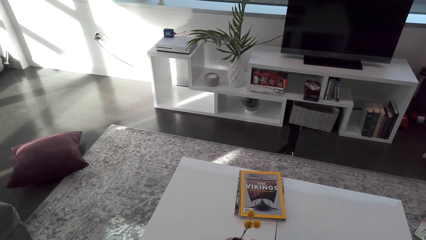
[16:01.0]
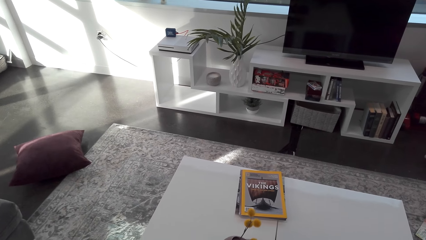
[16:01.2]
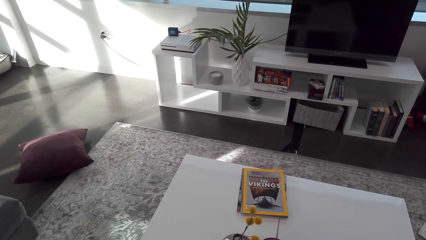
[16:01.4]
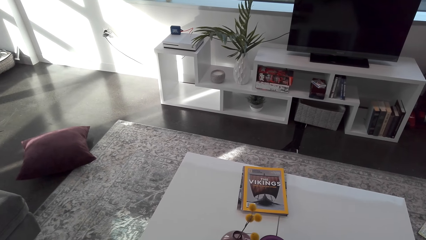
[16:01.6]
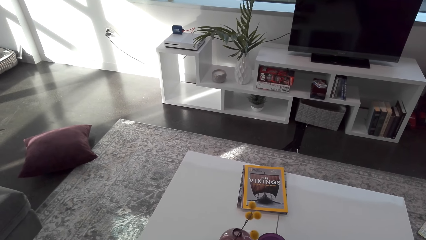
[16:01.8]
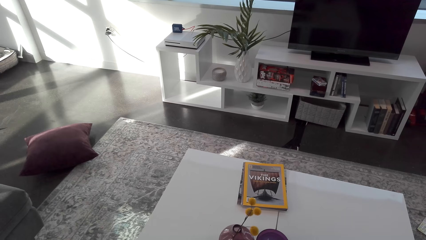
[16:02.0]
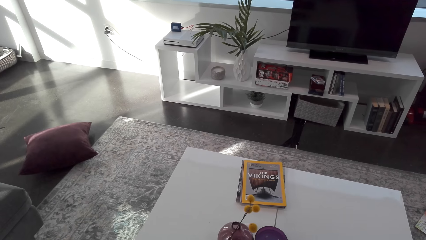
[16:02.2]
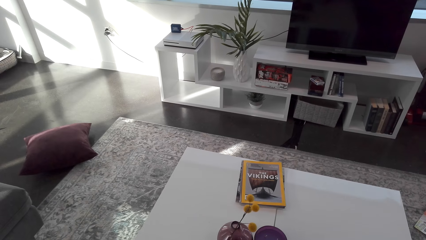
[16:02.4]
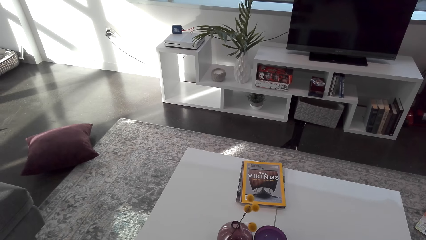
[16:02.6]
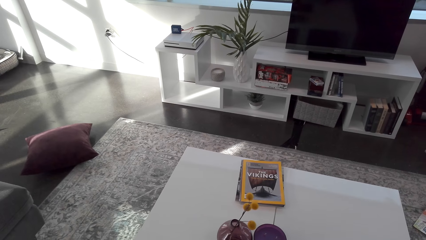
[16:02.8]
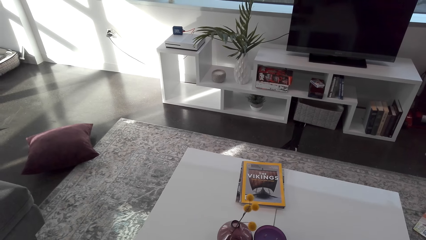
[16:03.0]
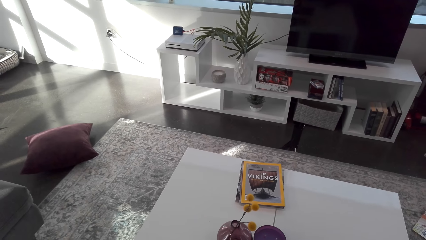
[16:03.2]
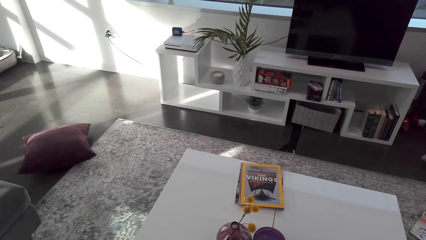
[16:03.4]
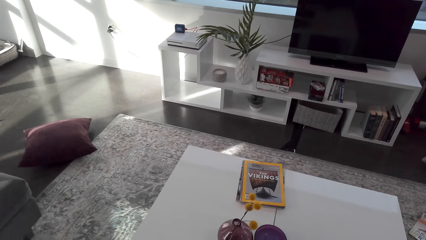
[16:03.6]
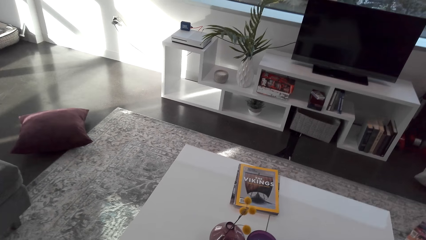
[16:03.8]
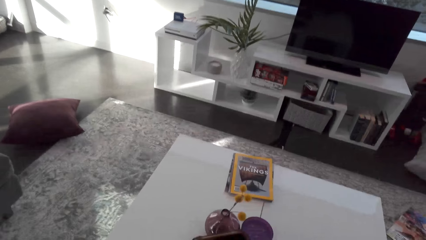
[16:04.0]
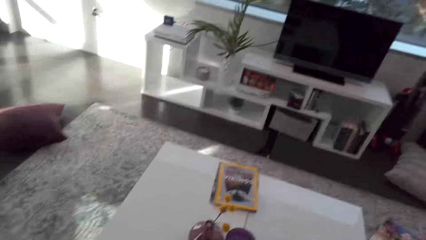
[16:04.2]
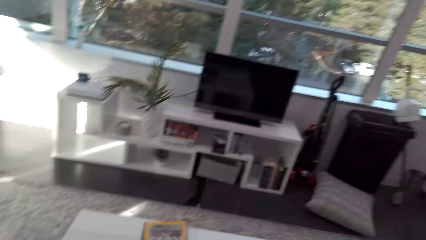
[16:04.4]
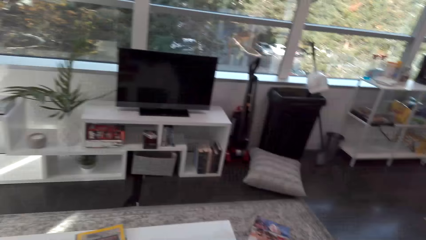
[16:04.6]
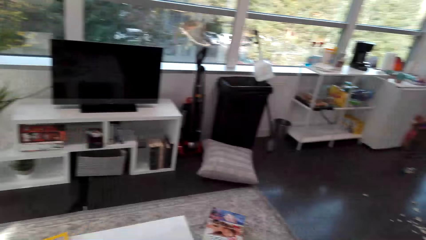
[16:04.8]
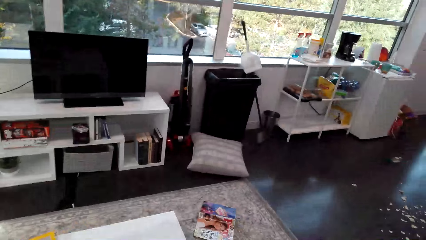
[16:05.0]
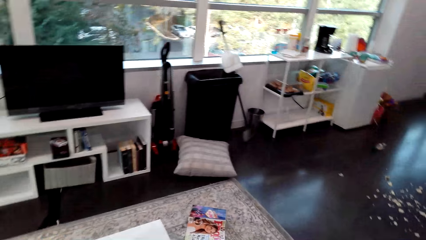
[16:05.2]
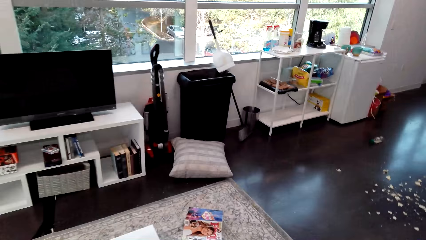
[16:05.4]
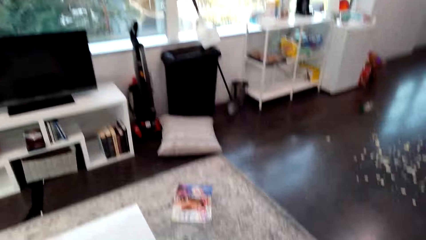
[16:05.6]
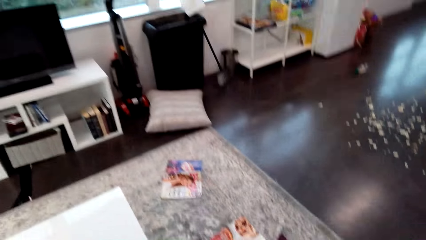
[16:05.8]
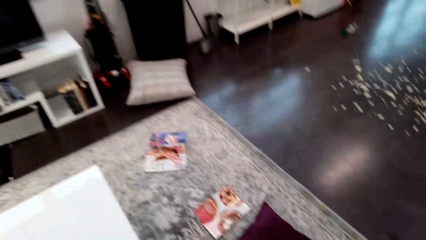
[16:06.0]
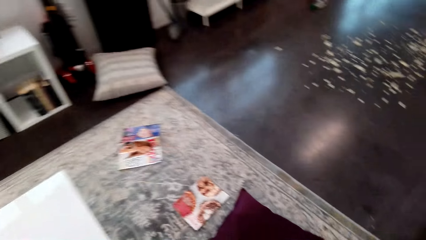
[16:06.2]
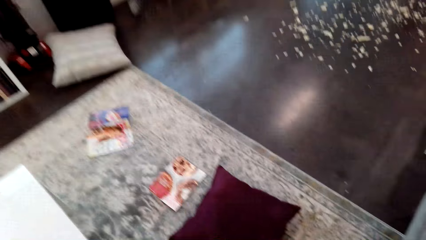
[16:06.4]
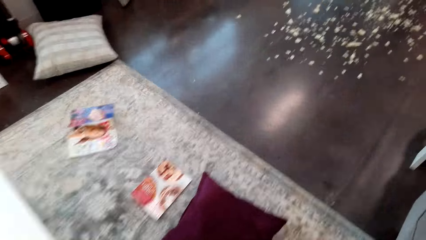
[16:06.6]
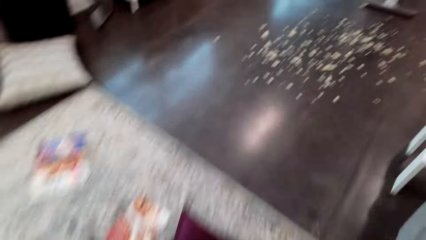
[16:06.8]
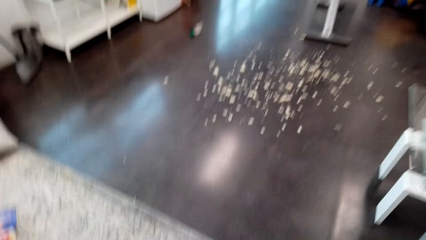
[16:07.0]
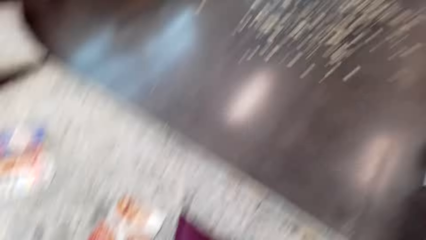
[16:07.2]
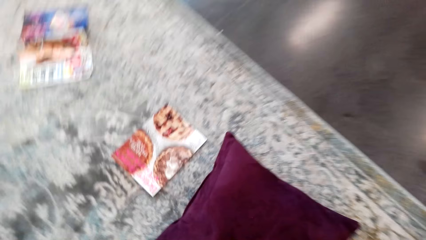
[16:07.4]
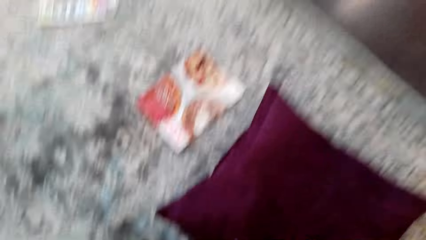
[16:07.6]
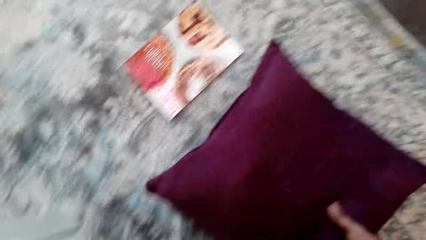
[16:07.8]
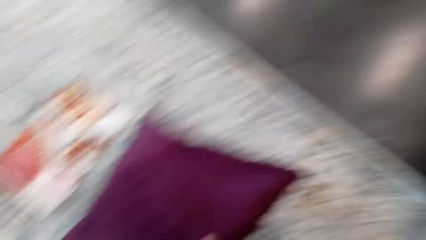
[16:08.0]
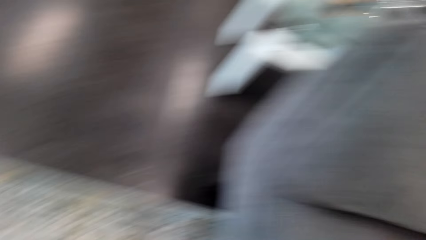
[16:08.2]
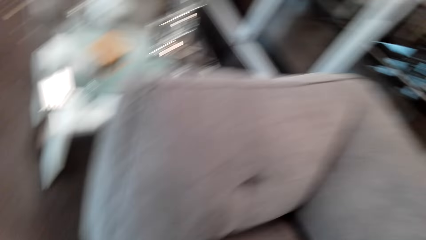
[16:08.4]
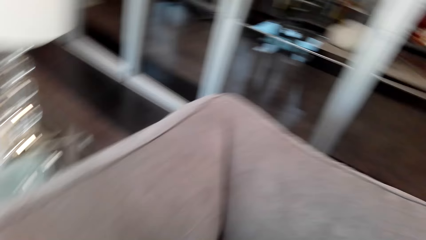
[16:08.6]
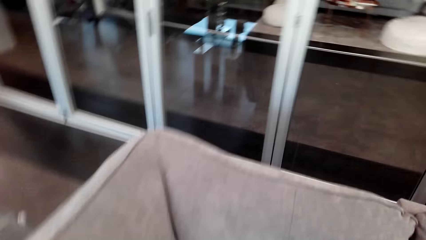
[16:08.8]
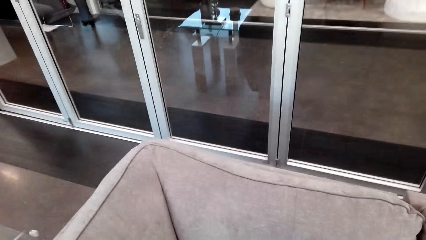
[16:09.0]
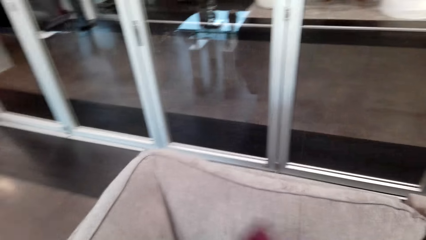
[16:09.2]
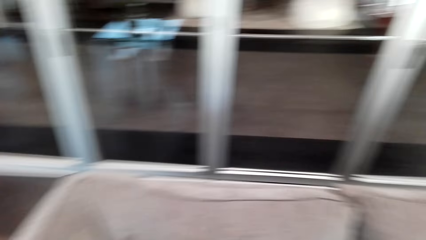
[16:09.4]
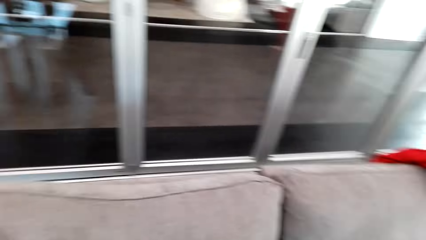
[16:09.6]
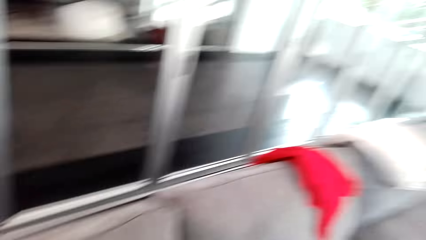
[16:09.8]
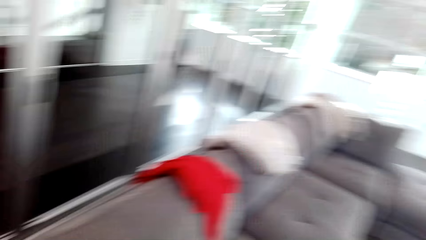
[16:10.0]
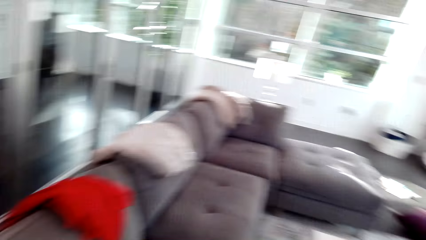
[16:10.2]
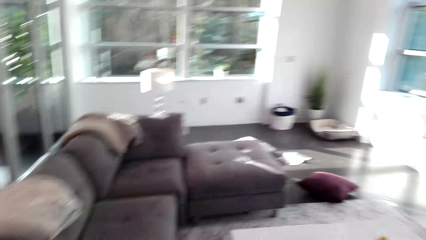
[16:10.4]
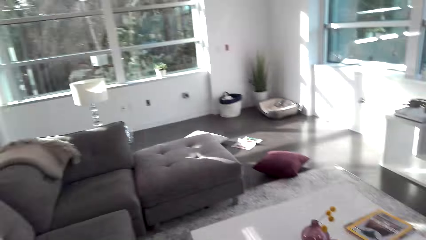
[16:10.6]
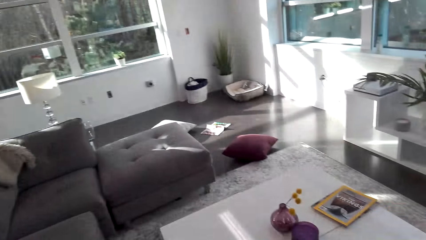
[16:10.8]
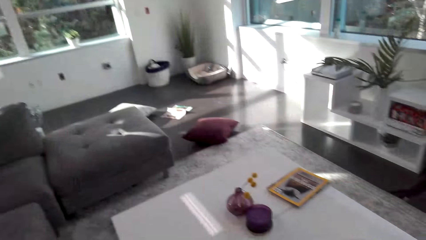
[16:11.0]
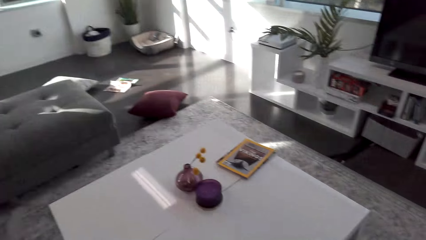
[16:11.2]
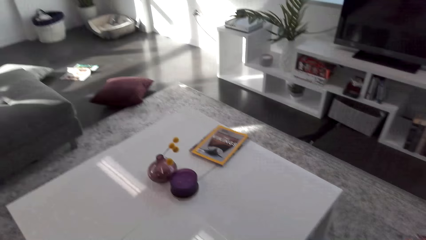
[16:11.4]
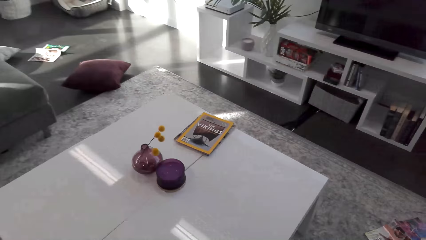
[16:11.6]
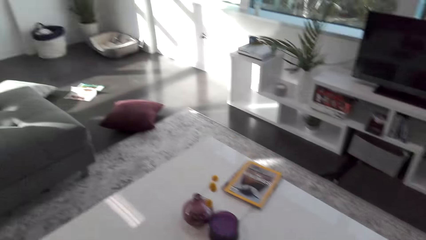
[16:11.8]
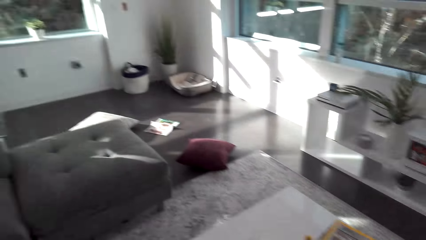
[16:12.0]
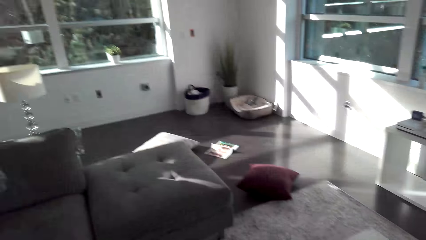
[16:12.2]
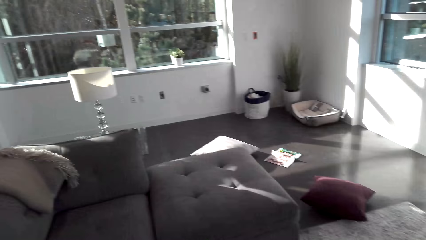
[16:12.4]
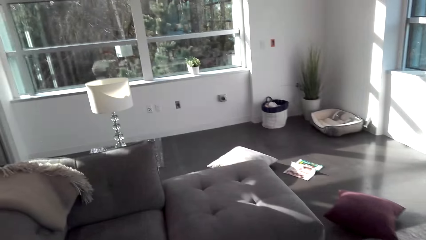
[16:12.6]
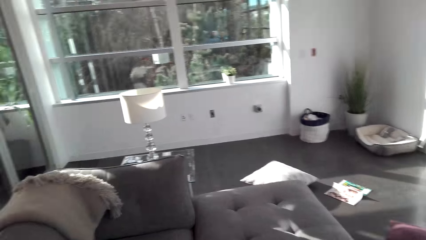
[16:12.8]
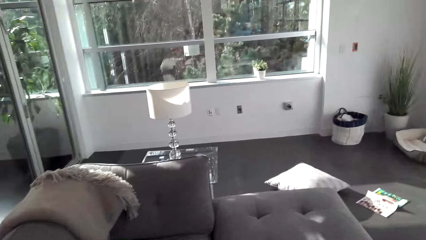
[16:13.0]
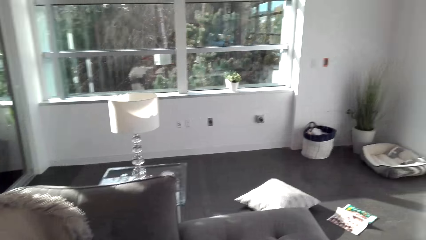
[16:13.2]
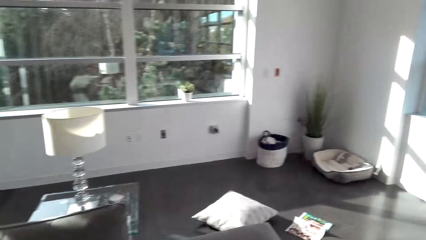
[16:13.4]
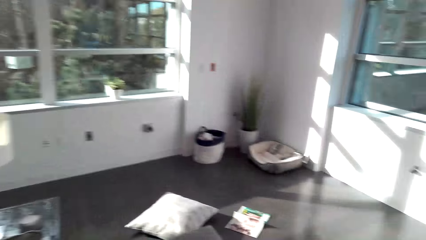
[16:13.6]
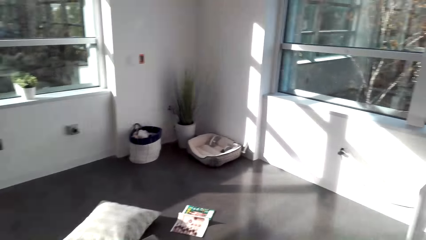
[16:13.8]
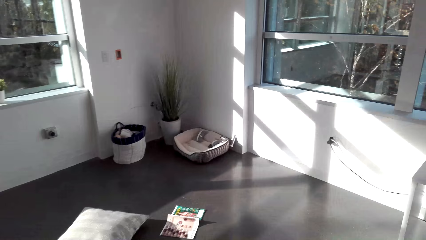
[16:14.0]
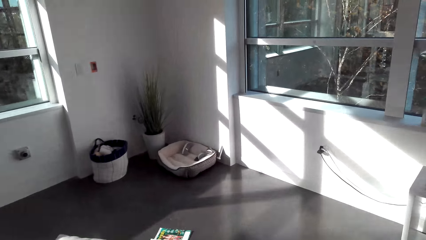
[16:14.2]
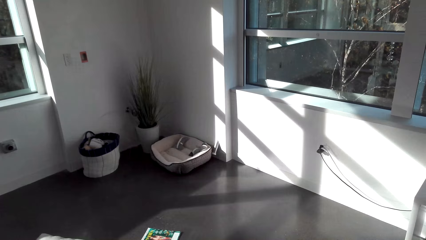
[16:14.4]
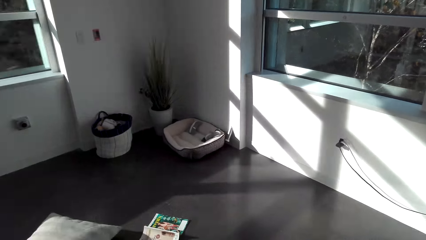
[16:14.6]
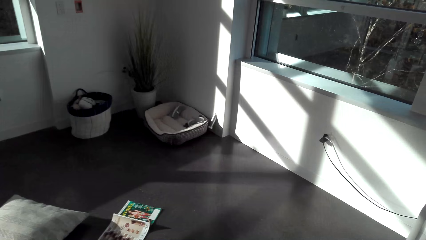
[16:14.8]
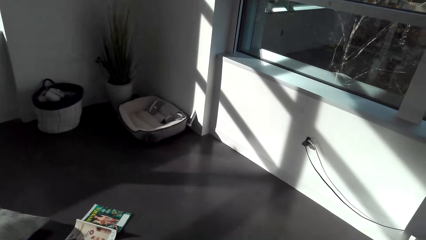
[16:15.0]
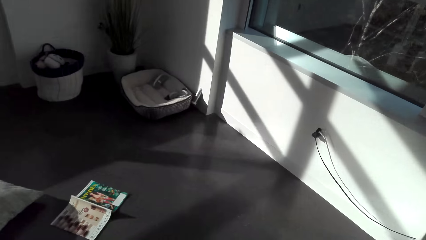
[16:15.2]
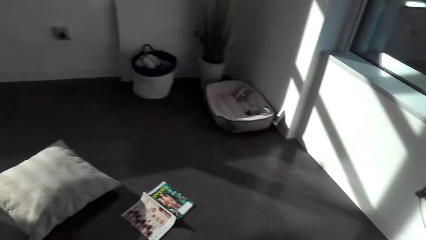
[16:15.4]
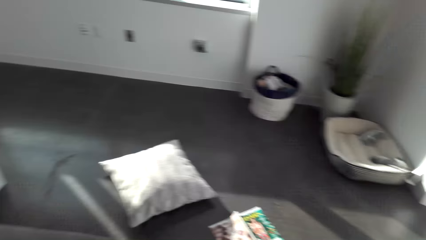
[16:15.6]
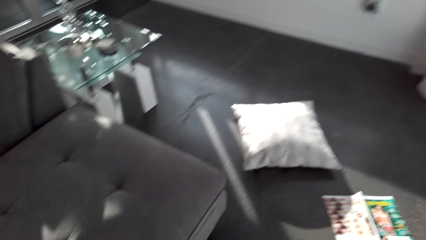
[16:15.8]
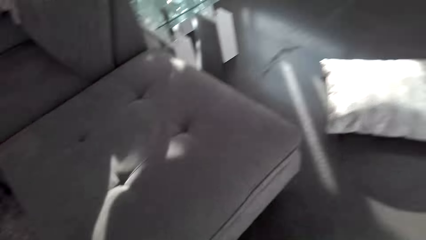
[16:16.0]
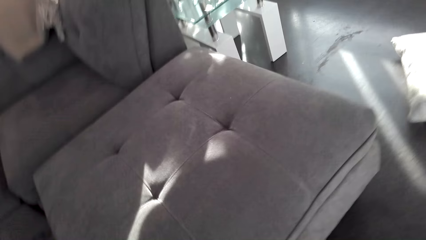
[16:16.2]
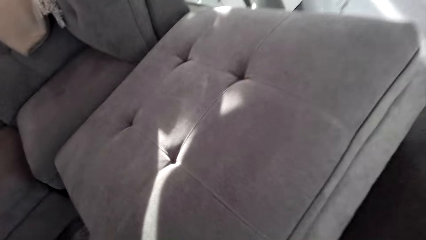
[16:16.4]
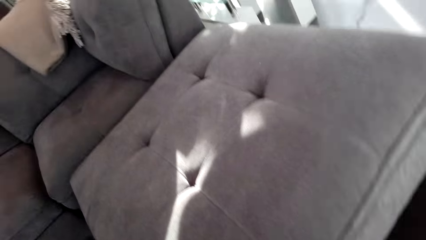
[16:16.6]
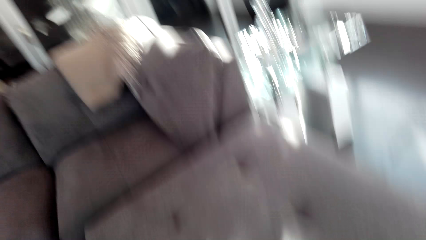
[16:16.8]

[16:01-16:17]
The camera wearer walks in the room.
